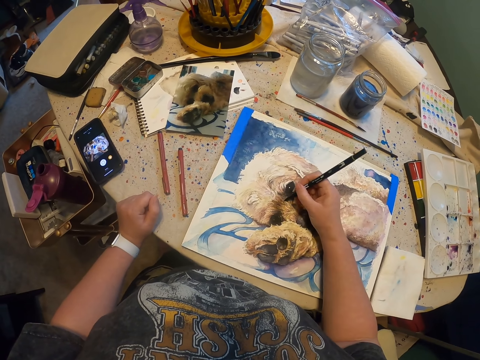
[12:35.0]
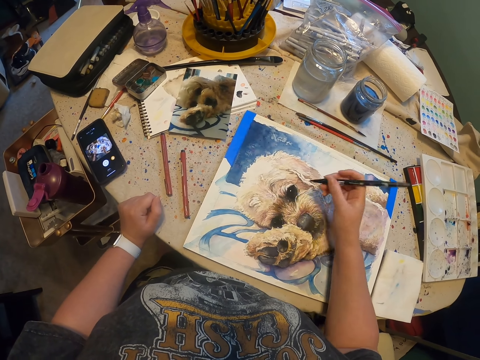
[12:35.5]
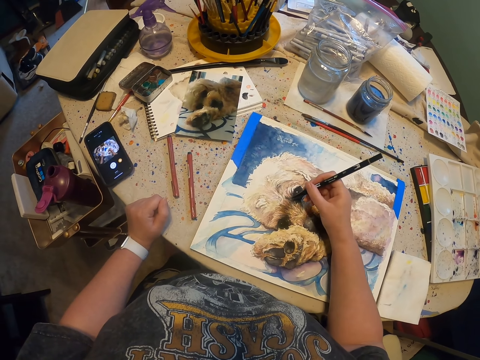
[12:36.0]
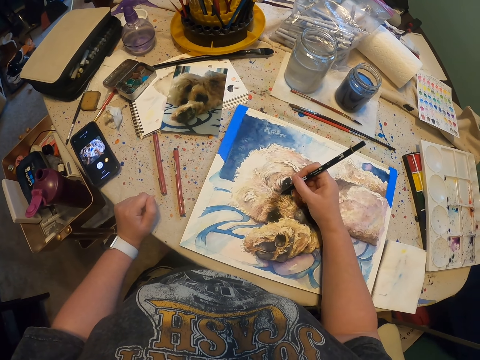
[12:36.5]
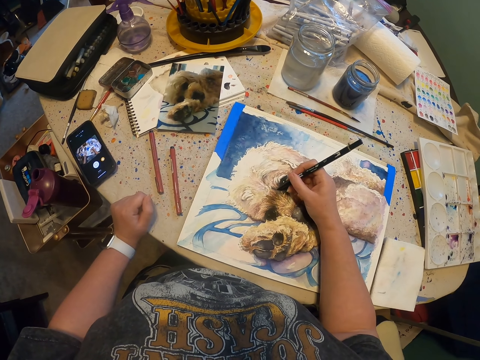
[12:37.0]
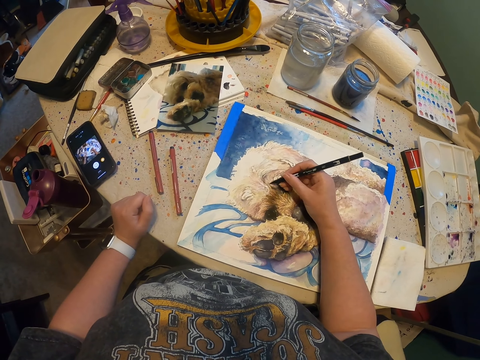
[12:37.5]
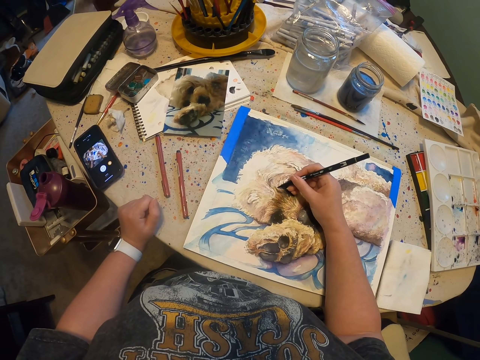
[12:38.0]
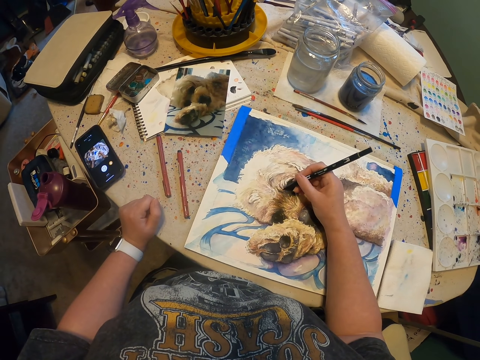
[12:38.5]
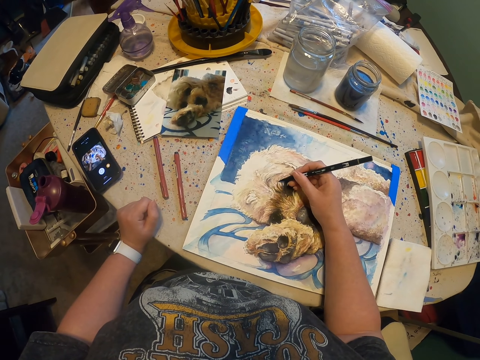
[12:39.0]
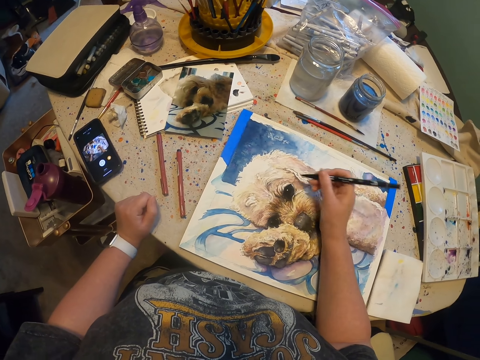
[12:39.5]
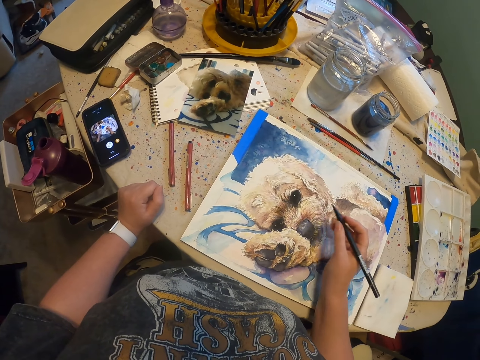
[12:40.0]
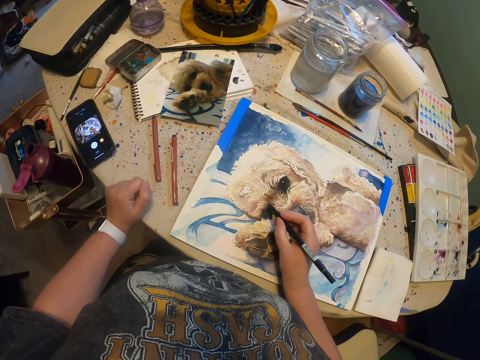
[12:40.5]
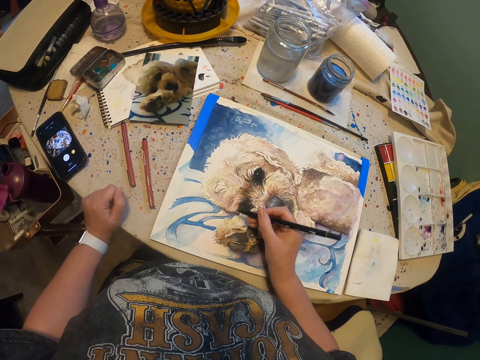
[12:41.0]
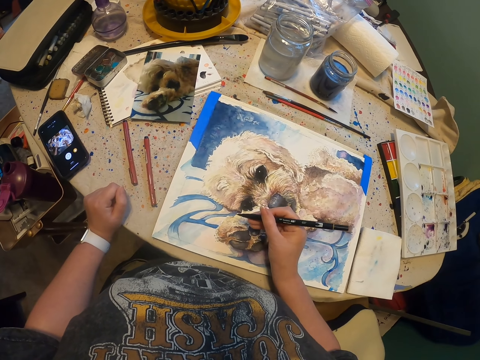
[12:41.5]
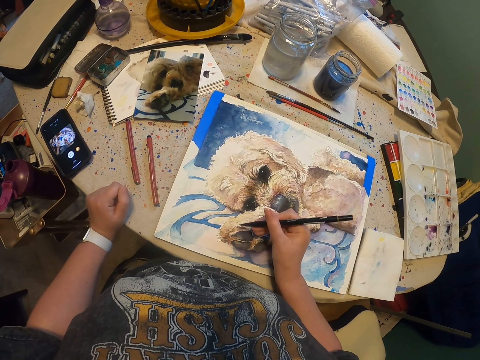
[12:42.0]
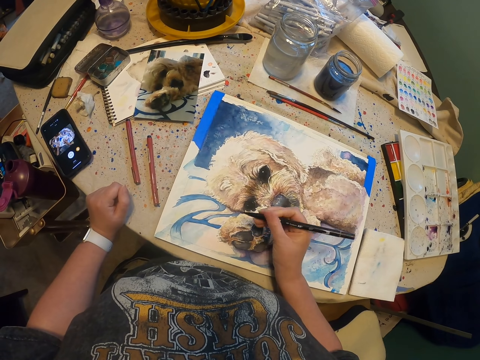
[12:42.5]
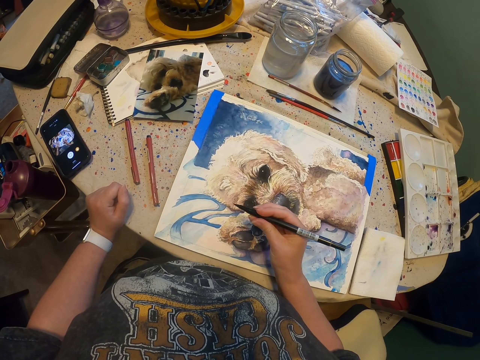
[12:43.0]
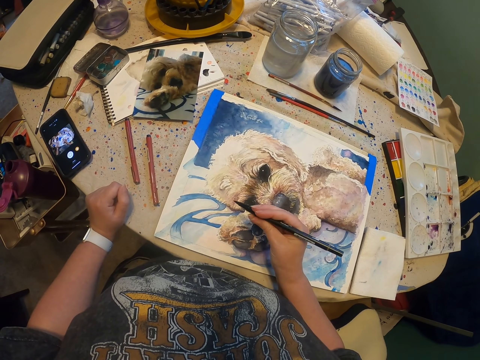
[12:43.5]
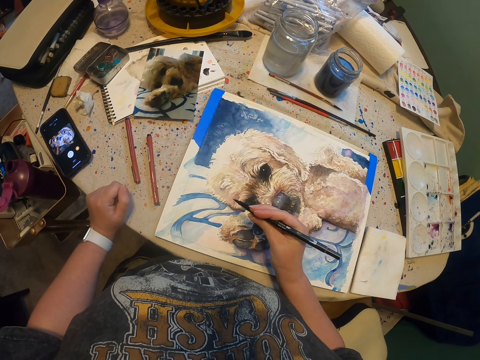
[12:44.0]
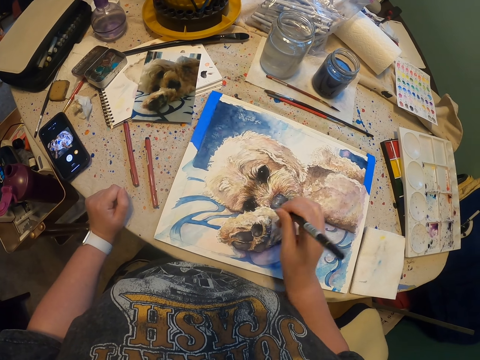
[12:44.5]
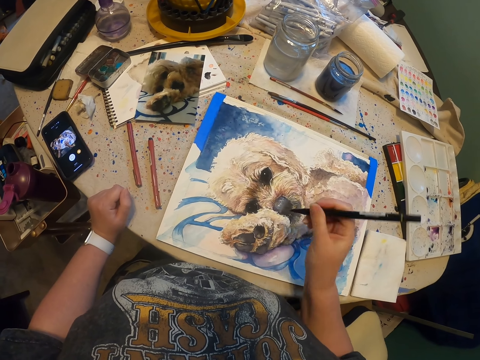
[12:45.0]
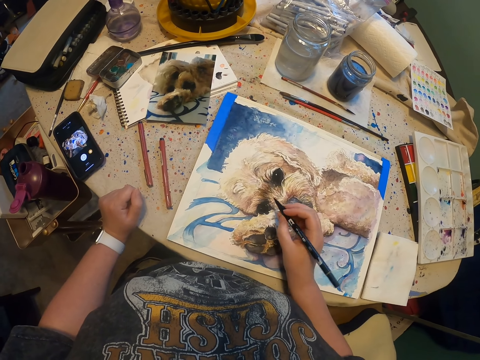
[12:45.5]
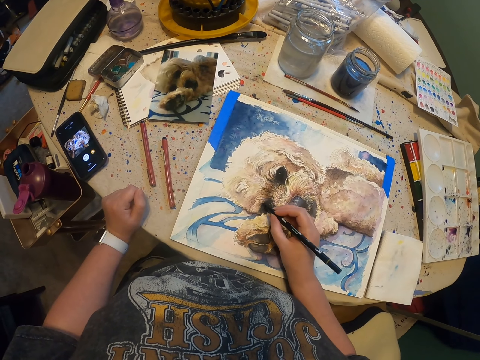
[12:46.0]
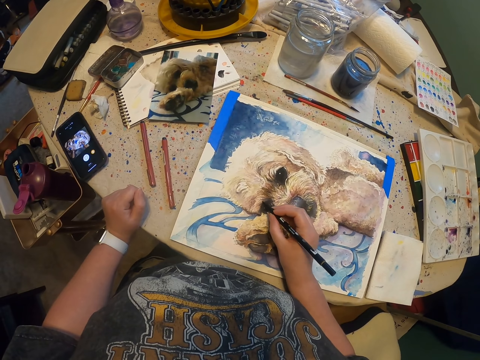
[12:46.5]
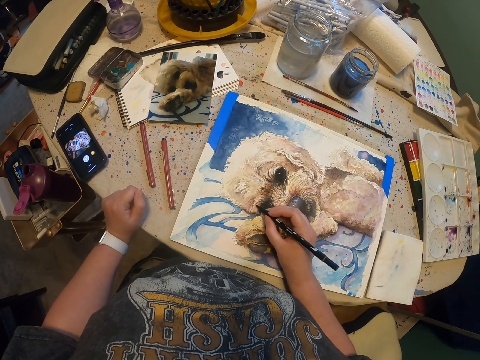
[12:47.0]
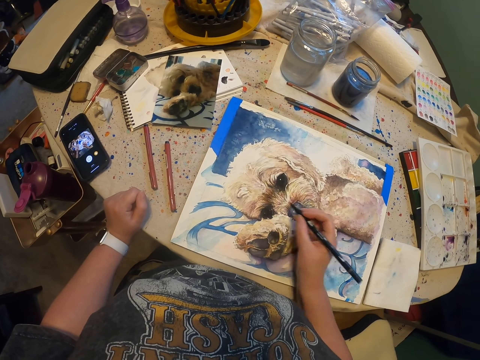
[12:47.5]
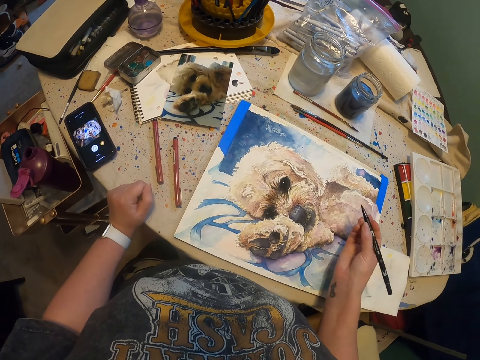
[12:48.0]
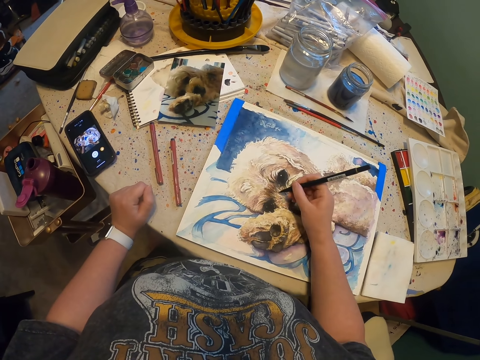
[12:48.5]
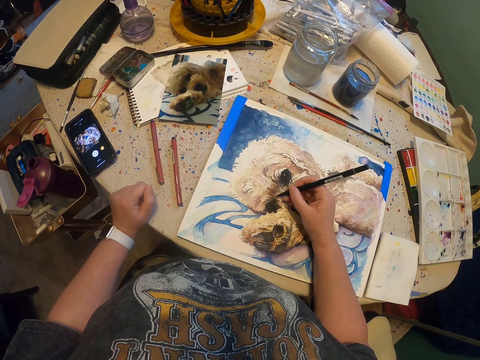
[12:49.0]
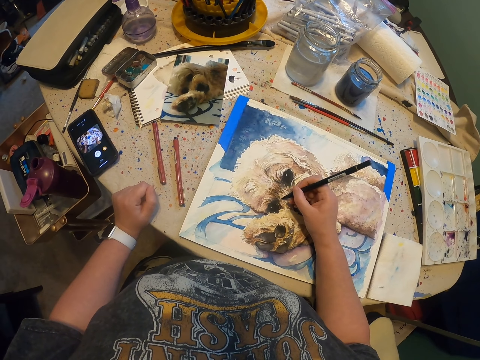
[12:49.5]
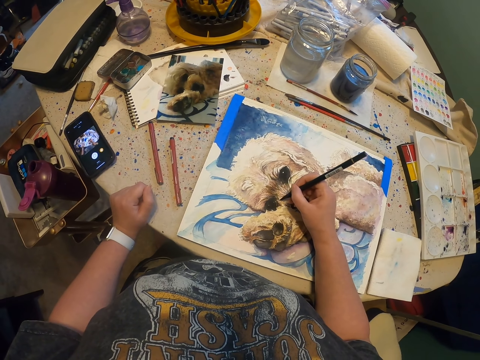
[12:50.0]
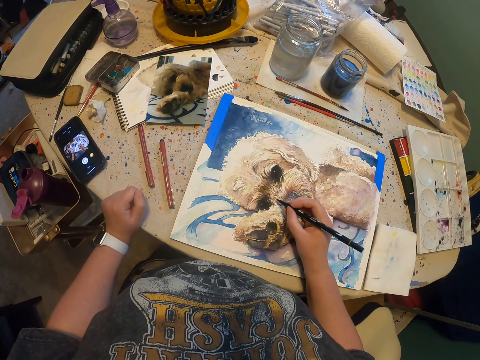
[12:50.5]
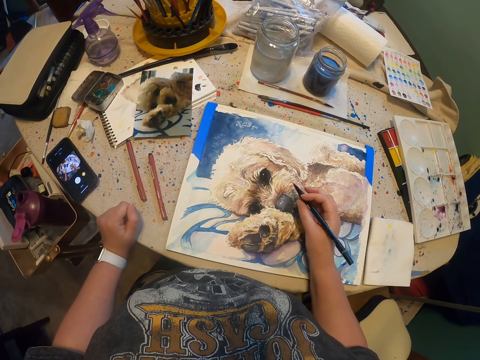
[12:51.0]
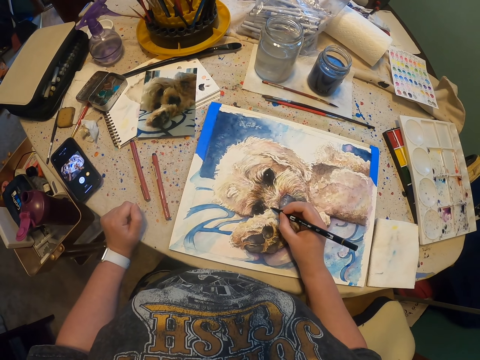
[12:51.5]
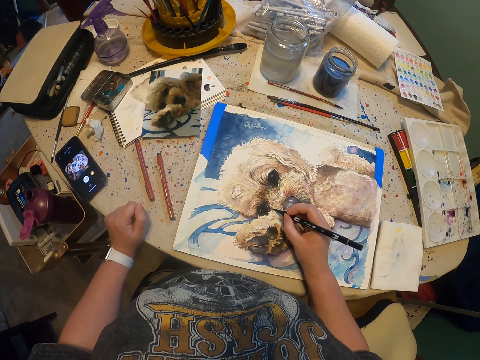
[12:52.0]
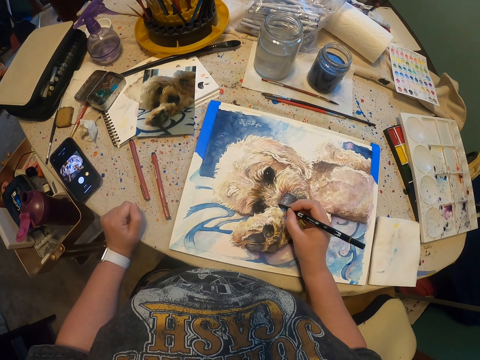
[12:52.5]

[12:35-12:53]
The camera wearer paints on the painting with a painting pen. They paint on the painting with the painting pen repeatedly.

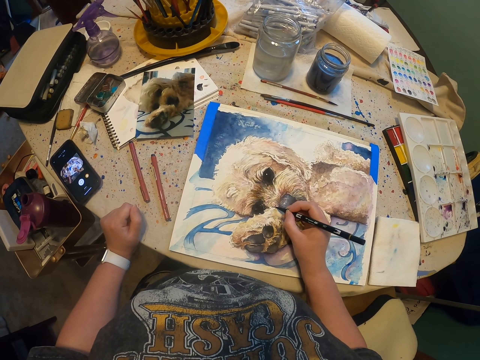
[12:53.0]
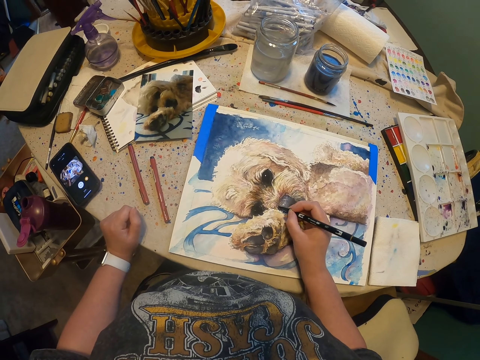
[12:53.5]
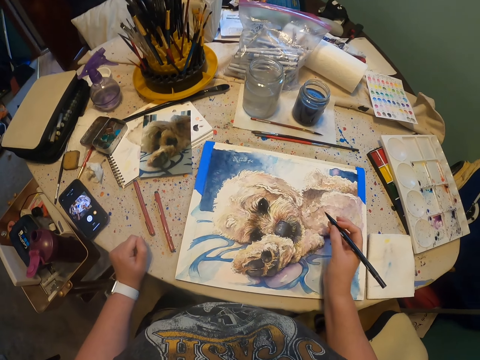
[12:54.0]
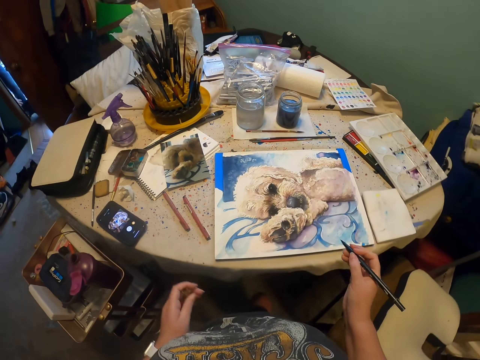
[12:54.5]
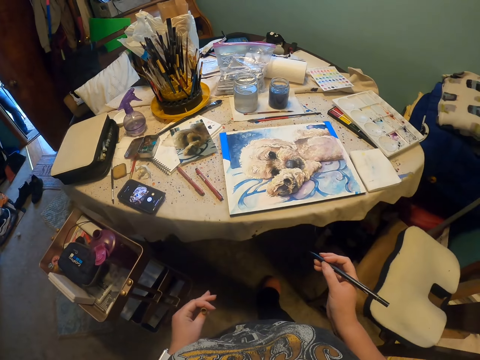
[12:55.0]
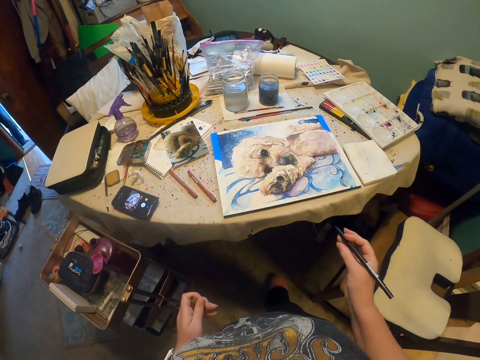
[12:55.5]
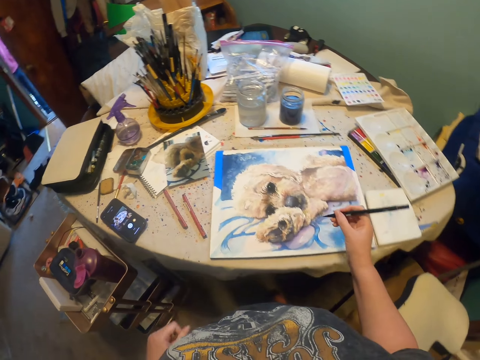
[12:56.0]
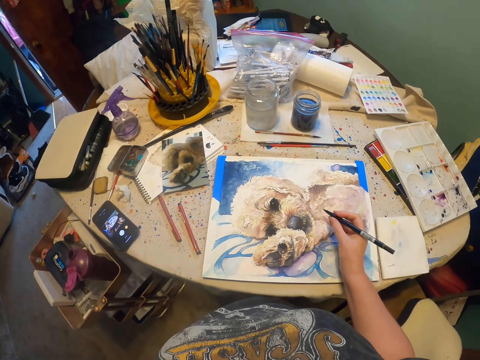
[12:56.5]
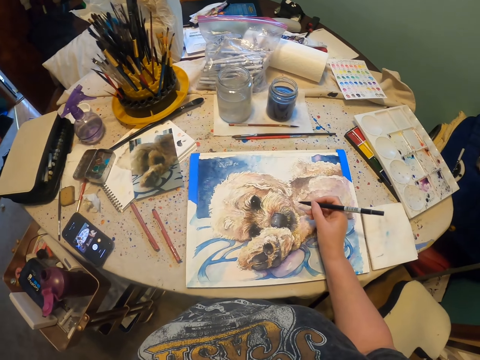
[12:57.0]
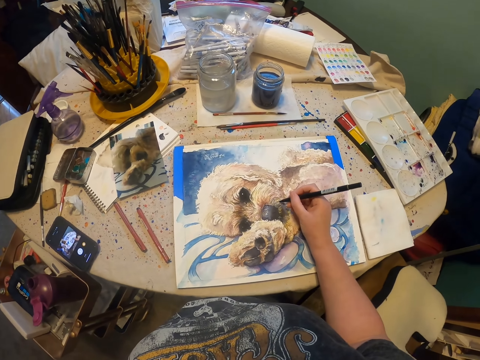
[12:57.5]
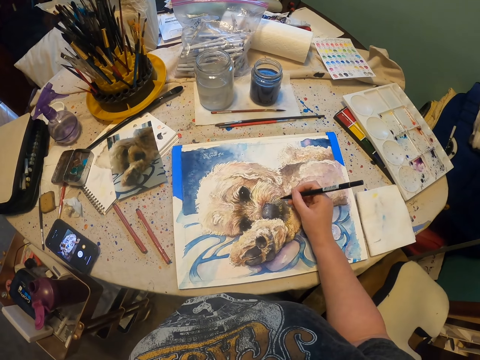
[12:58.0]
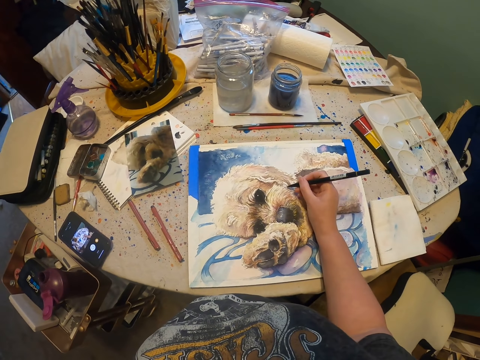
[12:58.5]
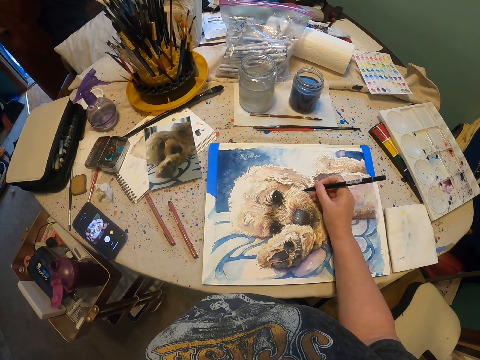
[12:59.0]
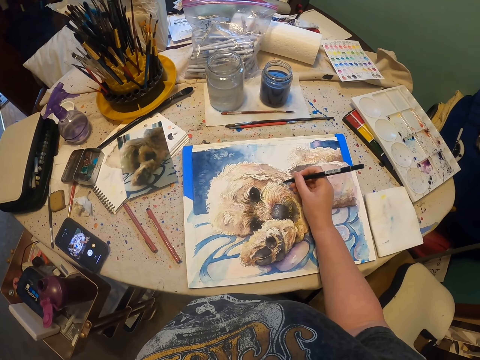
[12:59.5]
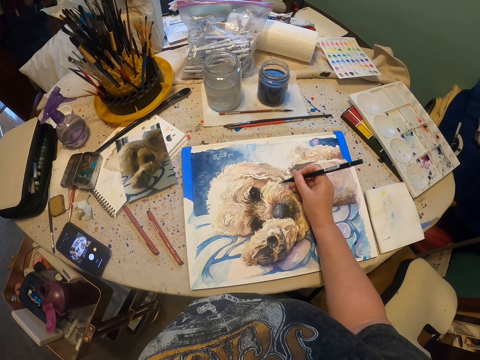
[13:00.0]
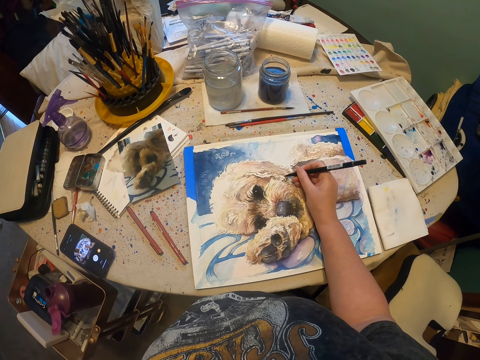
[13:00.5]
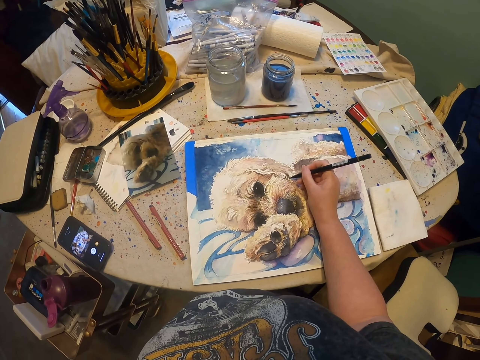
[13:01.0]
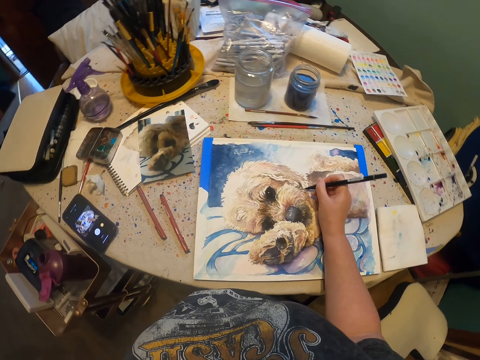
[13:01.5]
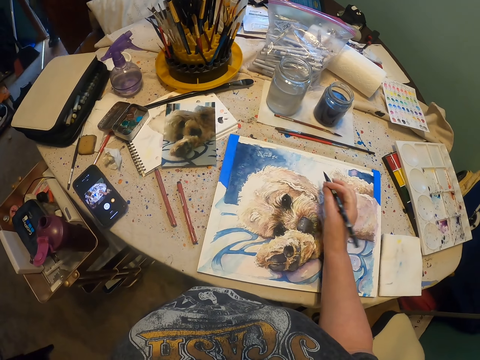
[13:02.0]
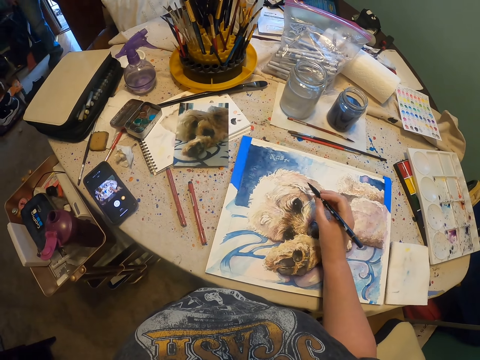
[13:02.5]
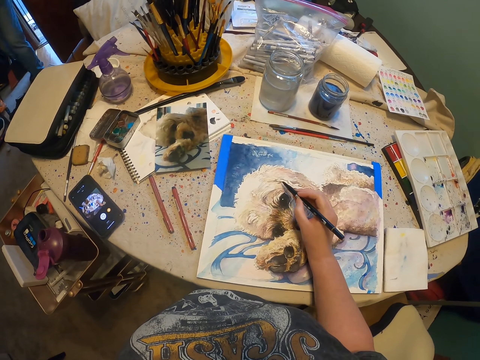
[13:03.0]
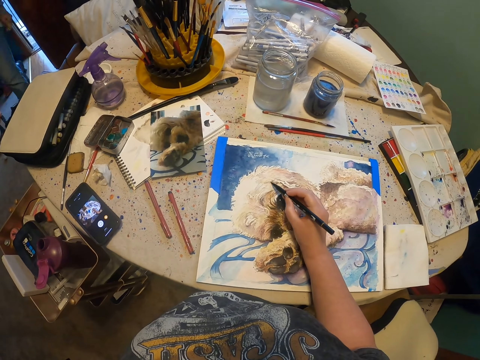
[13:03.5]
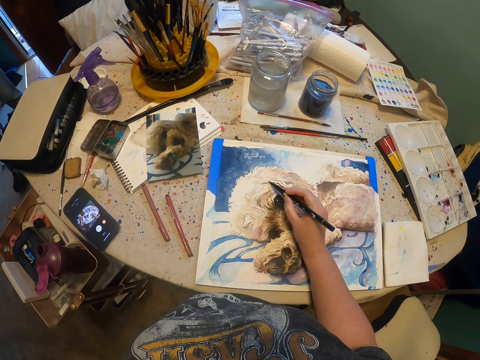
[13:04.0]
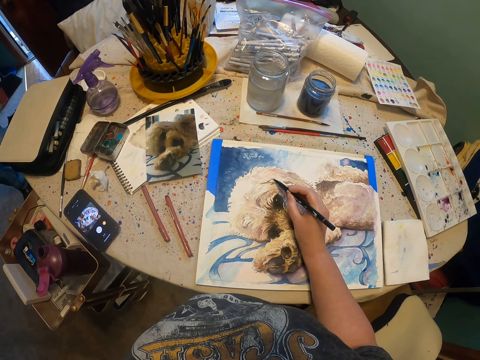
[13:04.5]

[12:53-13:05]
The camera wearer moves the painting pen. They move backward. They stare at the picture on the canvas board. They move forward. They paint the picture on the canvas board with a paint marker pen or drawing pen. They look around. They draw on the painting with the drawing pen.
